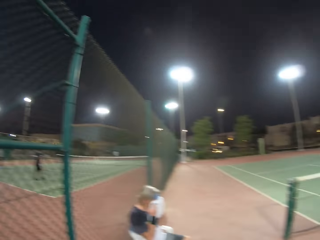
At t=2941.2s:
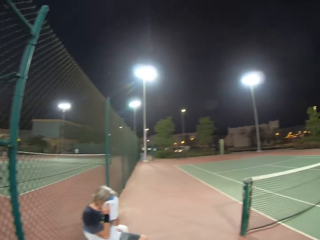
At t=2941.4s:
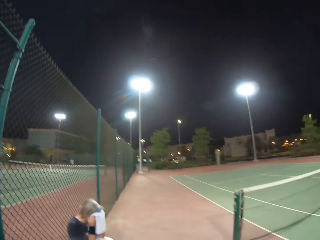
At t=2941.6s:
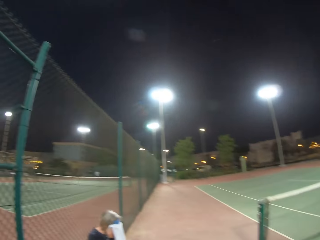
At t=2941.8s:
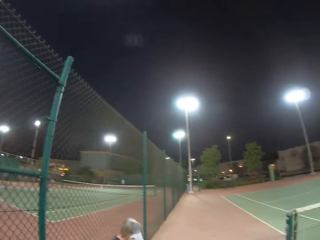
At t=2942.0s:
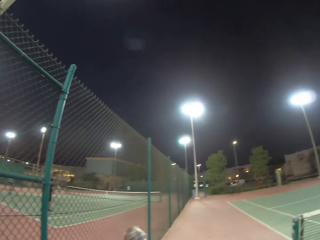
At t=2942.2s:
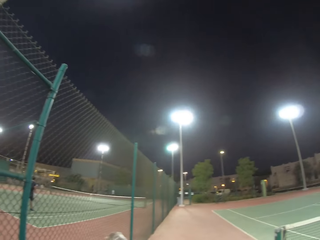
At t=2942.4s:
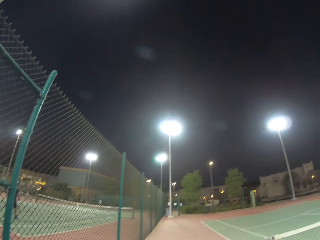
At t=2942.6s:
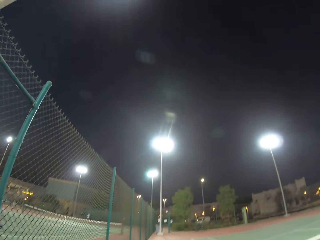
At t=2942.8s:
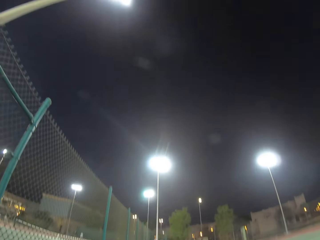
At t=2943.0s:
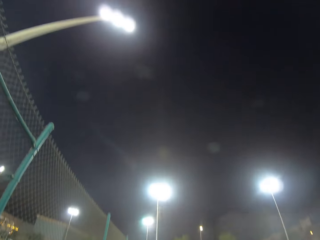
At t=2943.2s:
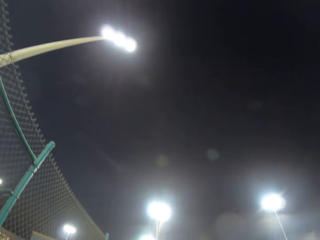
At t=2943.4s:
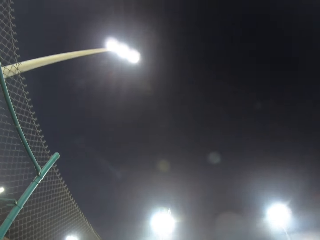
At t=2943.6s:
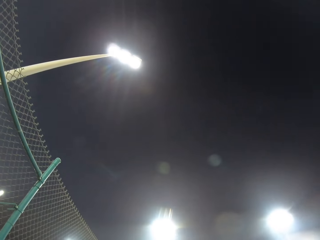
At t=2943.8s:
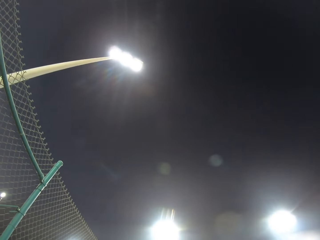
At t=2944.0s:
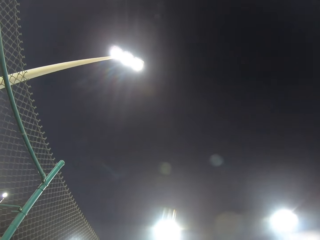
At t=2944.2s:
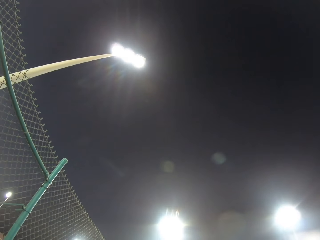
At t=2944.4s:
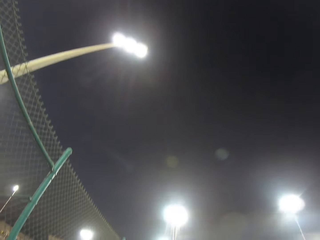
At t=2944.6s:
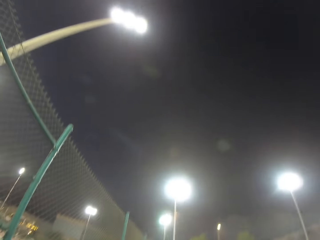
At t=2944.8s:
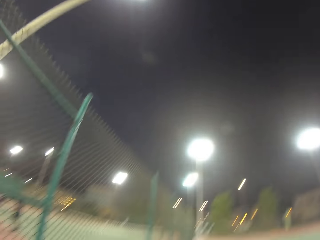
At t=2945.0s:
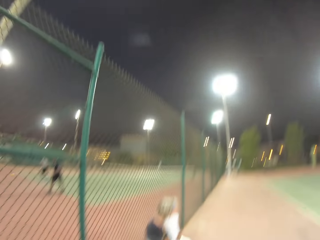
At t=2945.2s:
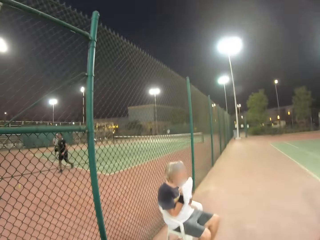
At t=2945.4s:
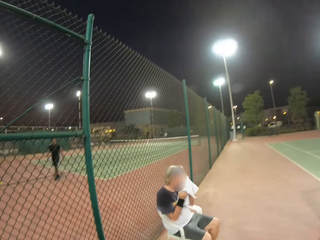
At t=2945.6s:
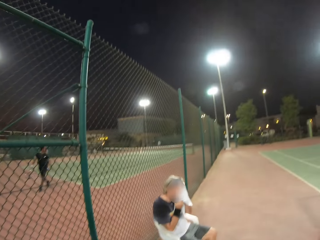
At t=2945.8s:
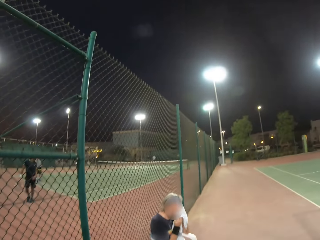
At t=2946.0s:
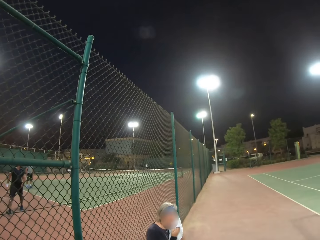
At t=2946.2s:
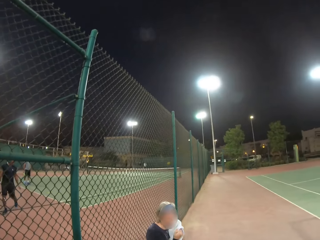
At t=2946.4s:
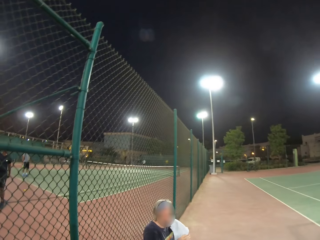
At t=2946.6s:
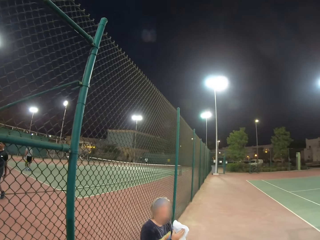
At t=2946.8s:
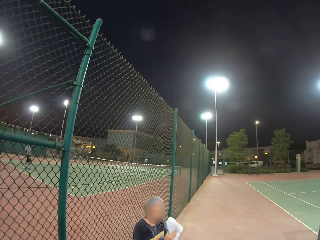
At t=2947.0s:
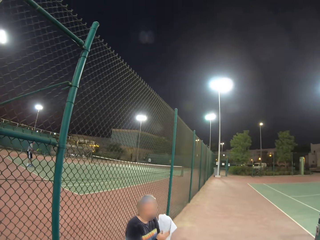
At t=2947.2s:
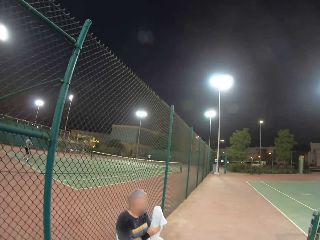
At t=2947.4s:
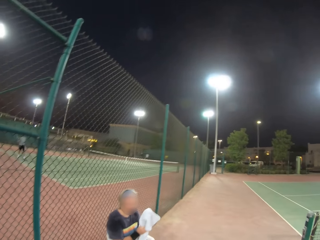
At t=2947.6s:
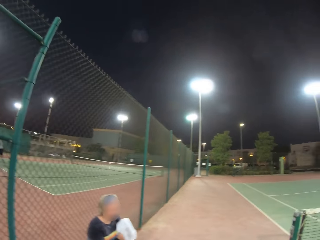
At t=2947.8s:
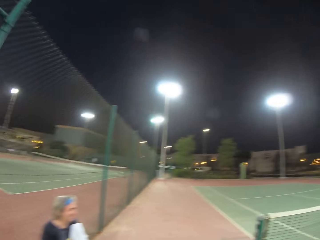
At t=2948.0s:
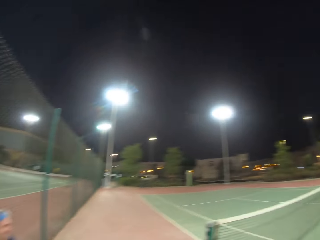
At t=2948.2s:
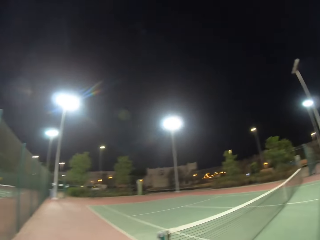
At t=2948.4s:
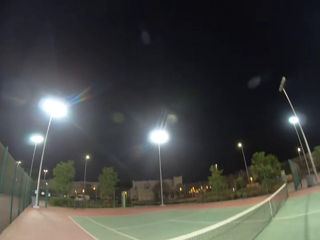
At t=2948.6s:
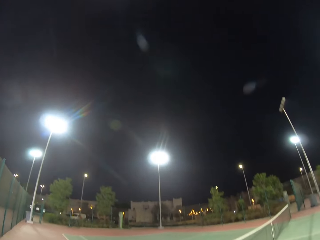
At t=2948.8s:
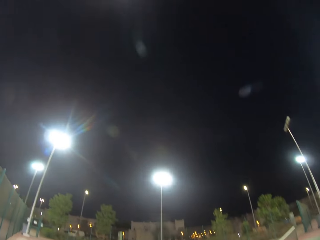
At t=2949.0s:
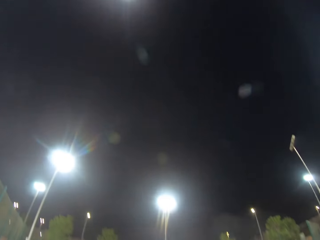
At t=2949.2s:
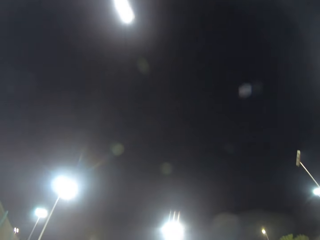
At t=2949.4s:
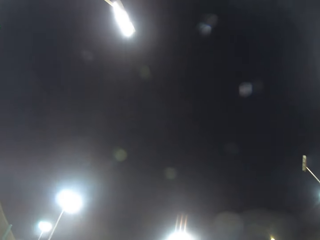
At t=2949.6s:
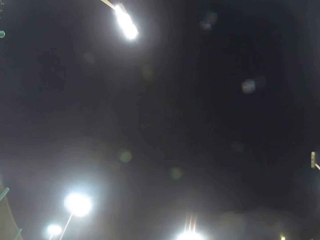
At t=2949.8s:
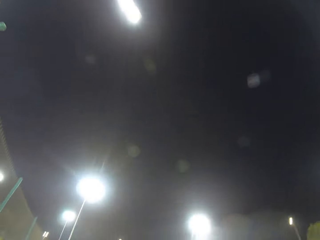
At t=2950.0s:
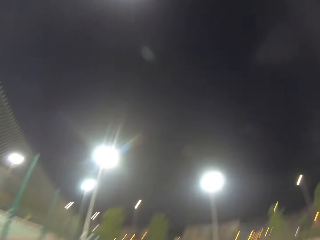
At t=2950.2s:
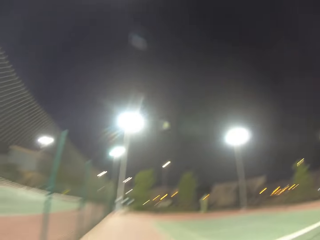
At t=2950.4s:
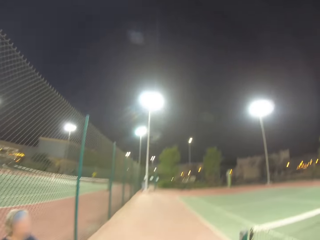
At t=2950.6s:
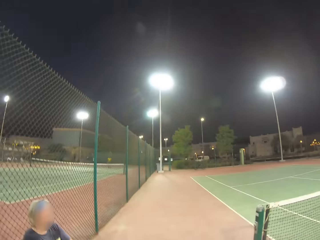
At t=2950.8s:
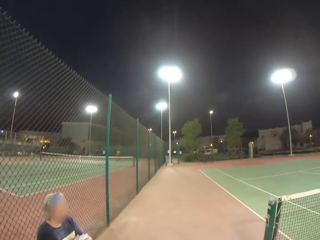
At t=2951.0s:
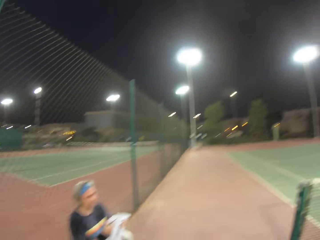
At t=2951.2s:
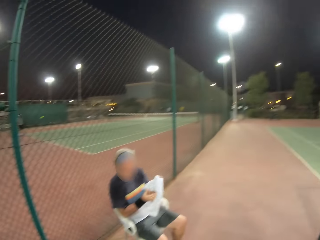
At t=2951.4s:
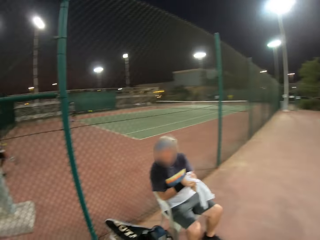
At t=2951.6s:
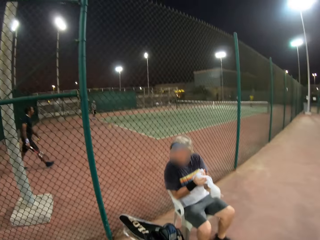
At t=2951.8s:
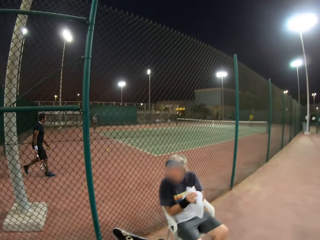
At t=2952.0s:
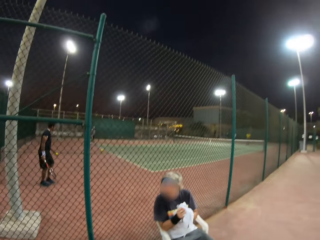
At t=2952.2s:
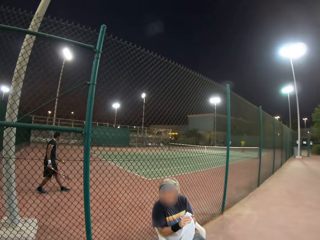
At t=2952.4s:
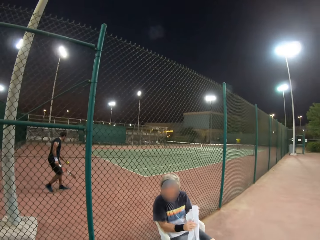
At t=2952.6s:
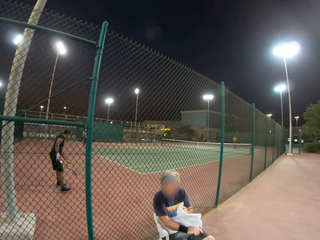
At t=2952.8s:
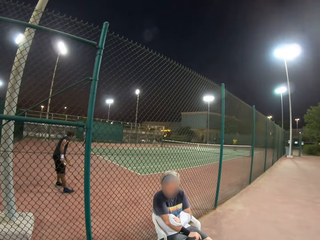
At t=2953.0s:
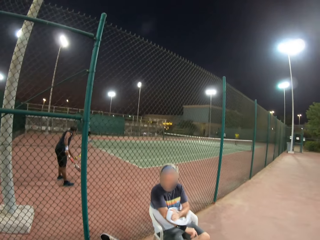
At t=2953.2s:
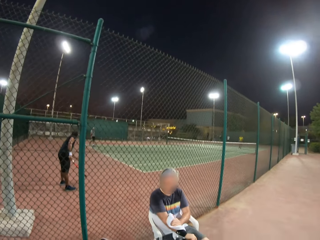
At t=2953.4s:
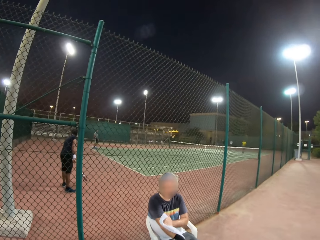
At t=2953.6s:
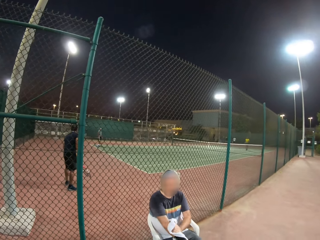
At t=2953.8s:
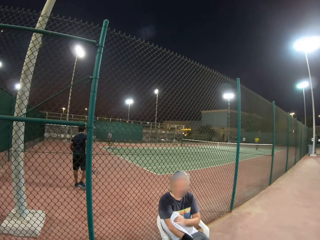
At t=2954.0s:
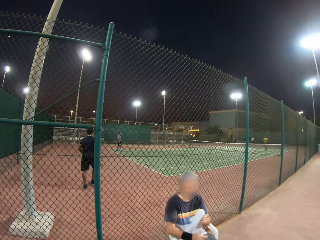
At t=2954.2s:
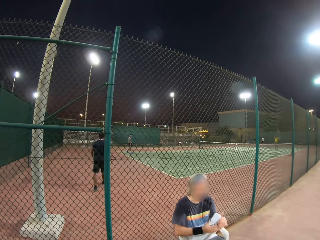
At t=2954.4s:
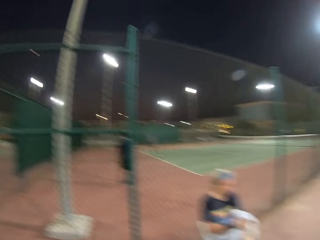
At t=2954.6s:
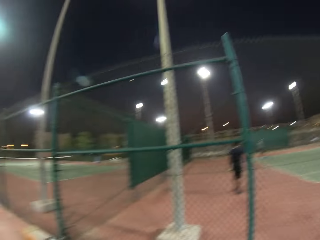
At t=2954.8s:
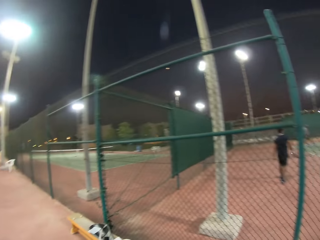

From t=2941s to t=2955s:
A man cleans his face with a towel. The camera wearer watches the background.

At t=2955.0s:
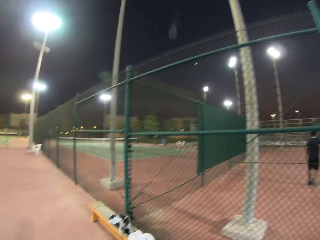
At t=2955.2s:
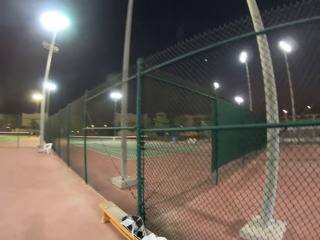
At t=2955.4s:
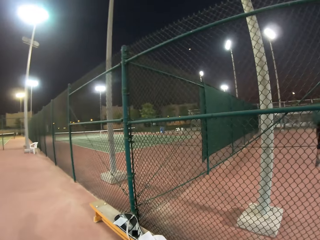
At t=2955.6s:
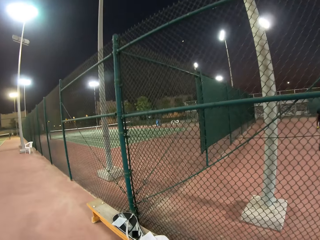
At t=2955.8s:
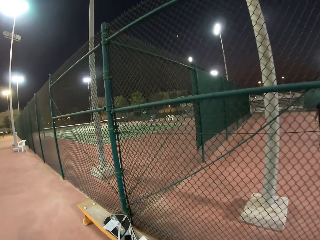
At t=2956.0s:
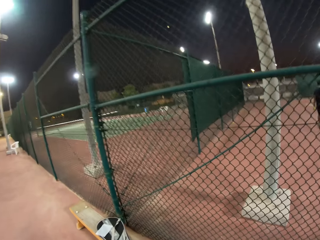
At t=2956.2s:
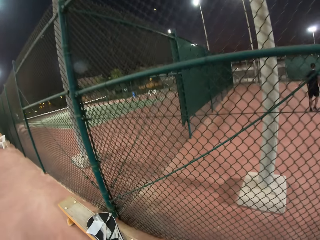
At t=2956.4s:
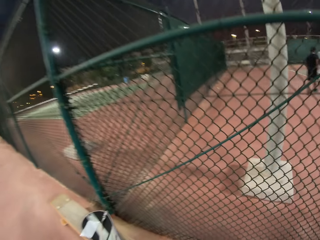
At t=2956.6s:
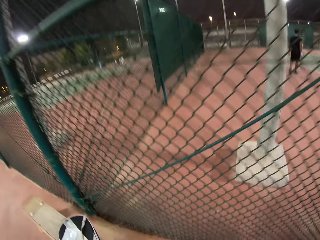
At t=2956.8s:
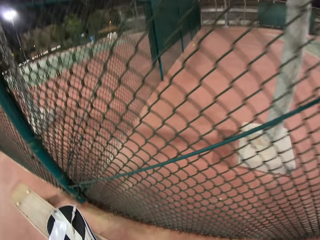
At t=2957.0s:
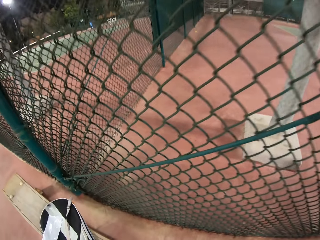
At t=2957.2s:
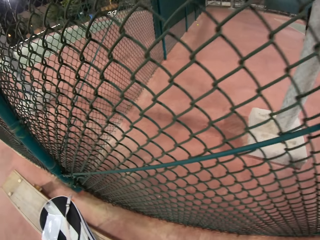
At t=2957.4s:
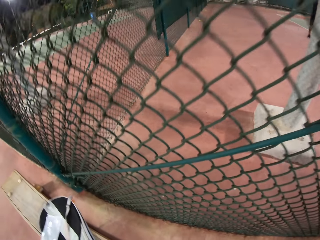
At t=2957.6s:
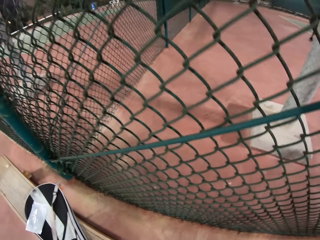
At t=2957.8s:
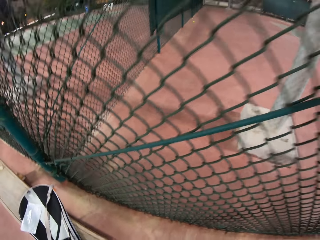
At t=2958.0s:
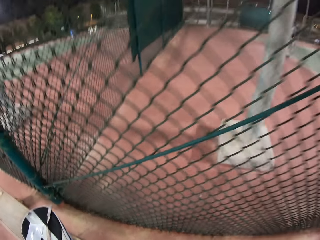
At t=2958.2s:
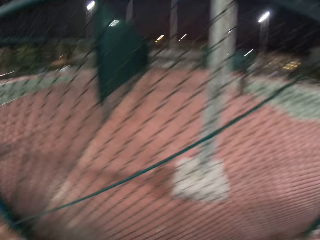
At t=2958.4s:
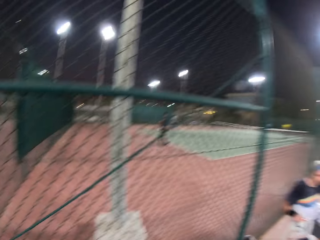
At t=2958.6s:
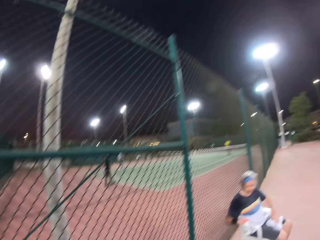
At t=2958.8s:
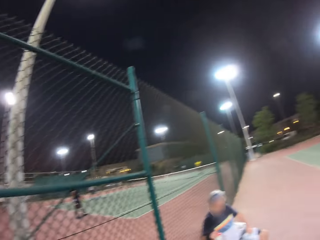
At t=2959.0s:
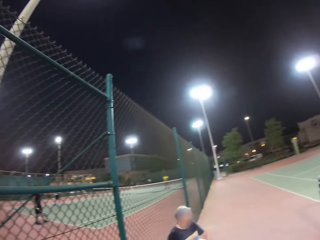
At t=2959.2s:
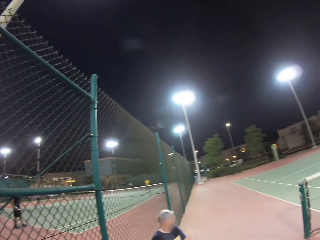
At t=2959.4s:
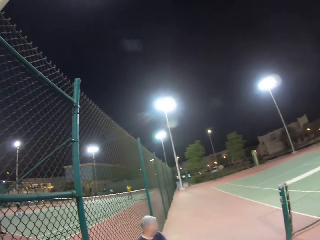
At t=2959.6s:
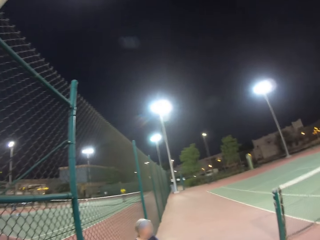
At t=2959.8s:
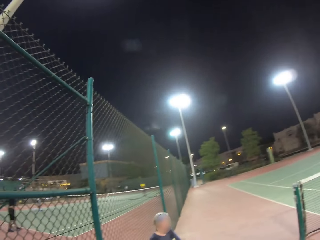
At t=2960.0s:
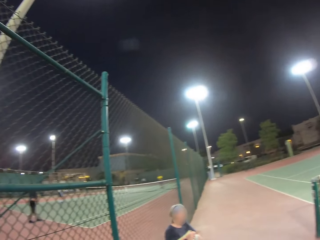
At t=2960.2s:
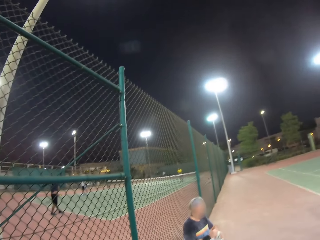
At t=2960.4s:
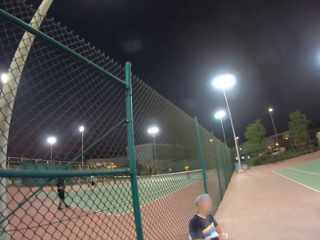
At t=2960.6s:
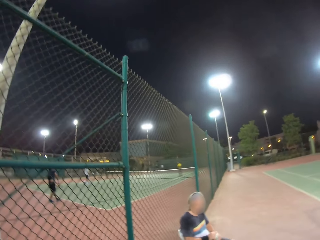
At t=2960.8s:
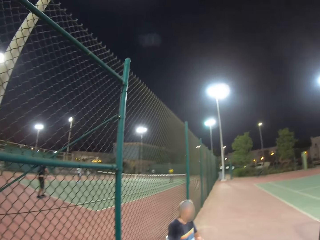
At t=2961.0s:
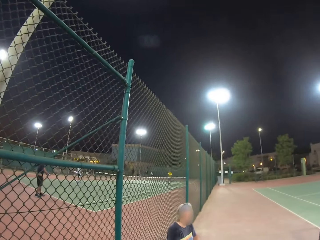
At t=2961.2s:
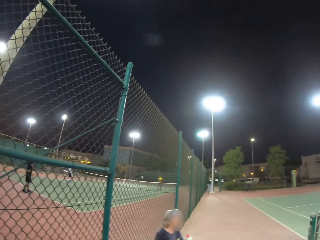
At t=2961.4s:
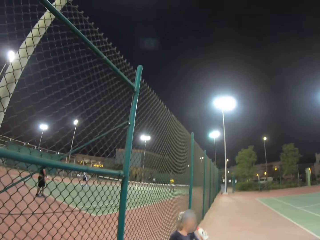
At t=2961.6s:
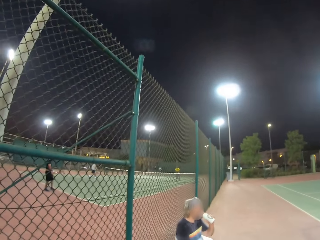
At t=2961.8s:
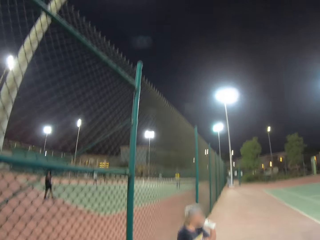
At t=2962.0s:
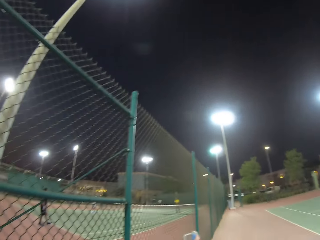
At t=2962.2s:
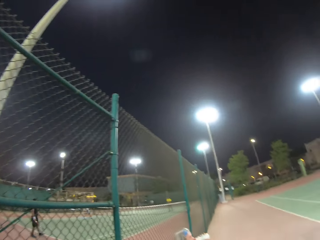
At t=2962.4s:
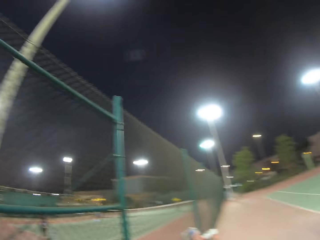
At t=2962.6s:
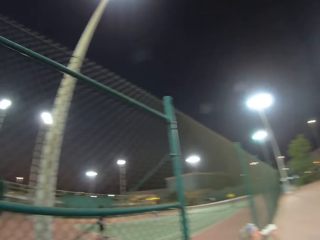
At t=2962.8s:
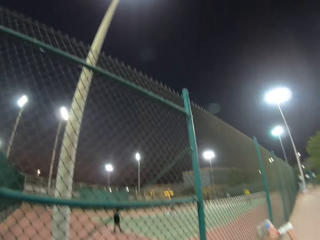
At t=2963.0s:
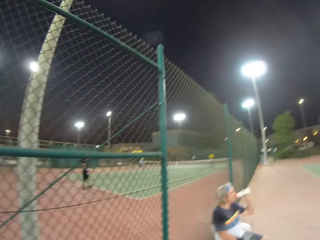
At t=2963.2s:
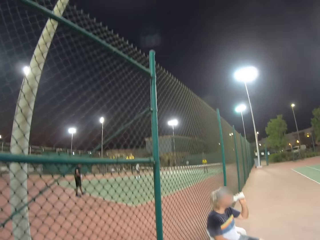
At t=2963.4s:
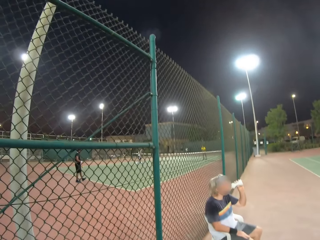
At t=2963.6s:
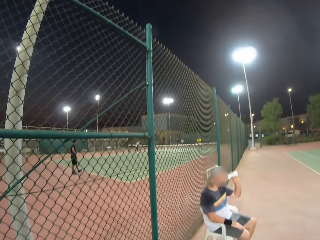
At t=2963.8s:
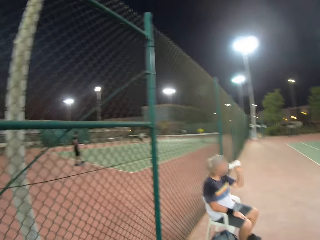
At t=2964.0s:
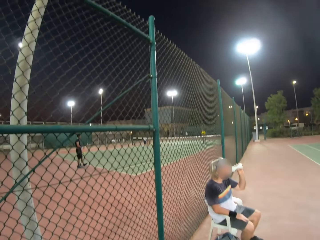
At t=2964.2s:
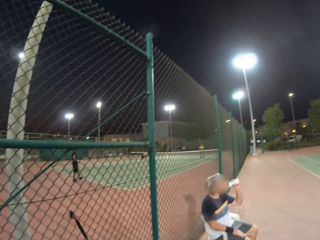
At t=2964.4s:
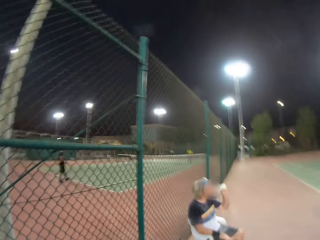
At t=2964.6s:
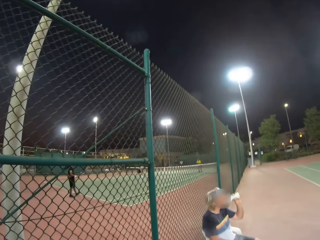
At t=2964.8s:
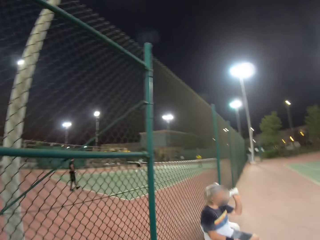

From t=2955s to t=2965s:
A man drinks water.
